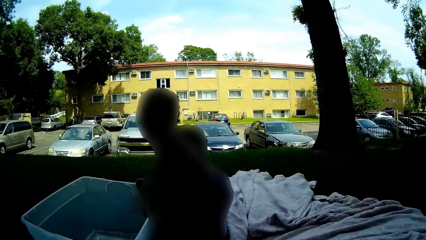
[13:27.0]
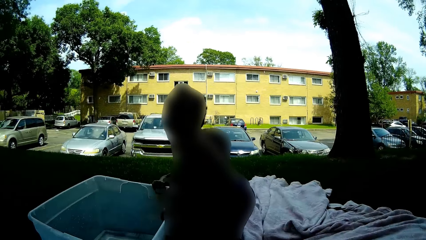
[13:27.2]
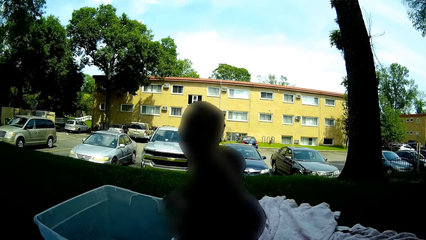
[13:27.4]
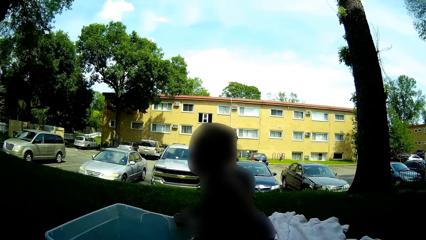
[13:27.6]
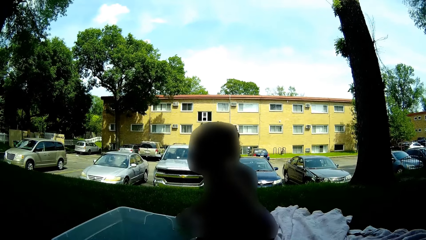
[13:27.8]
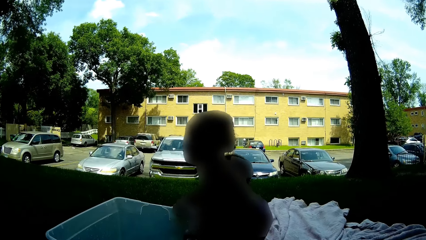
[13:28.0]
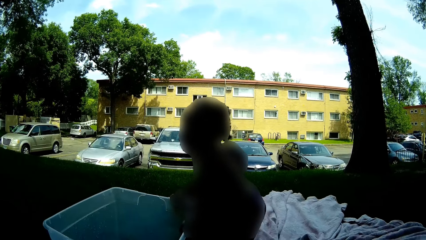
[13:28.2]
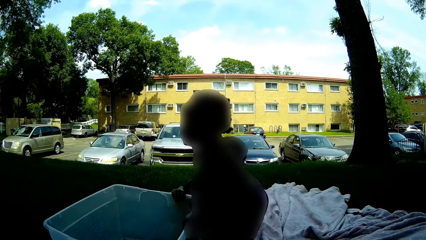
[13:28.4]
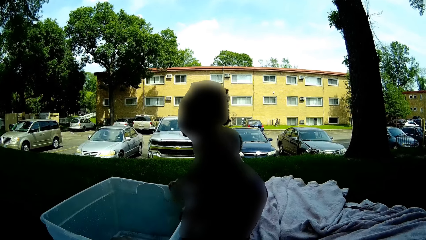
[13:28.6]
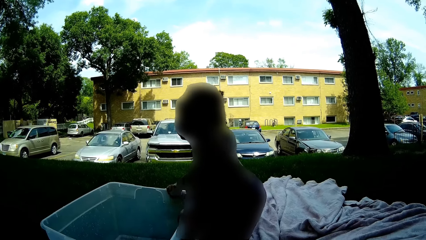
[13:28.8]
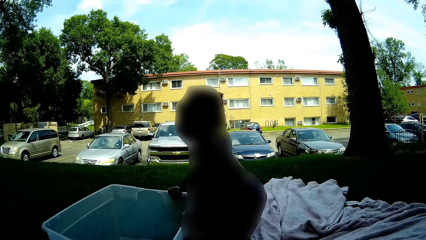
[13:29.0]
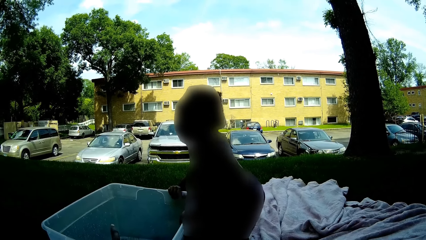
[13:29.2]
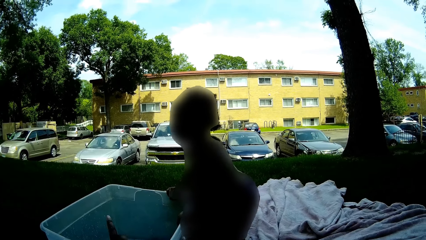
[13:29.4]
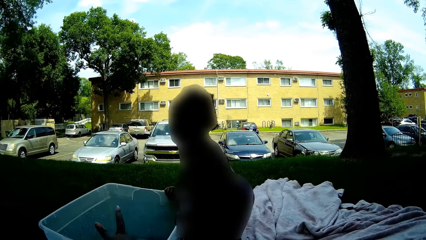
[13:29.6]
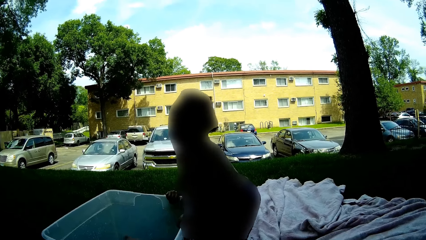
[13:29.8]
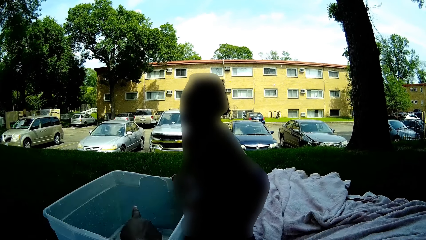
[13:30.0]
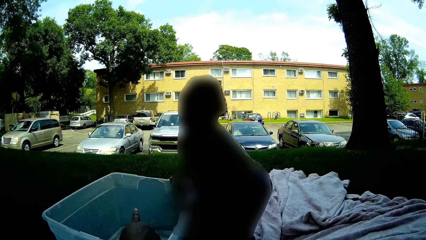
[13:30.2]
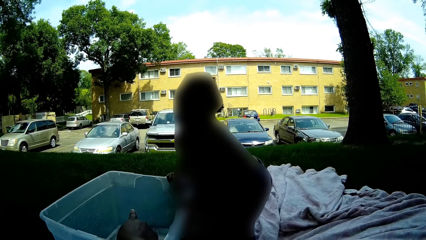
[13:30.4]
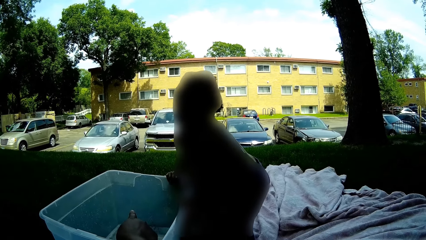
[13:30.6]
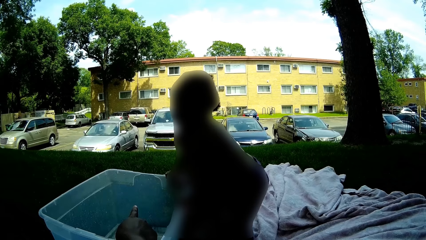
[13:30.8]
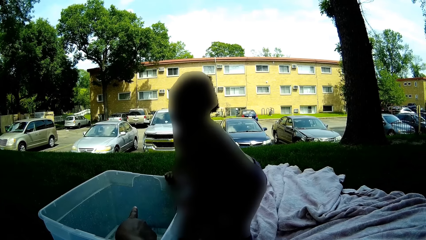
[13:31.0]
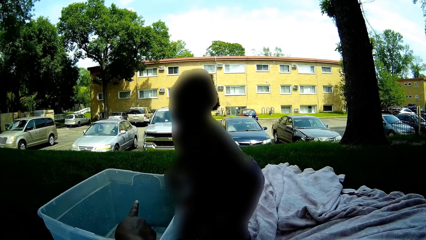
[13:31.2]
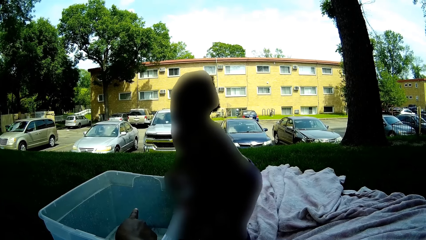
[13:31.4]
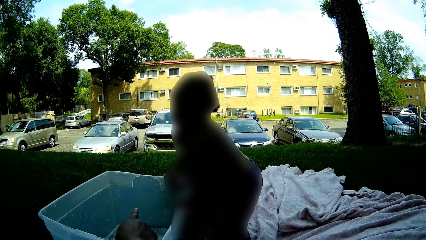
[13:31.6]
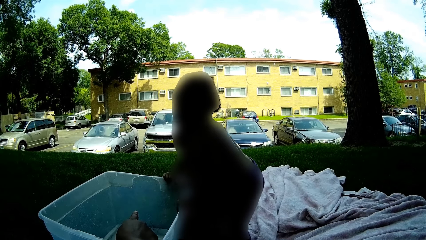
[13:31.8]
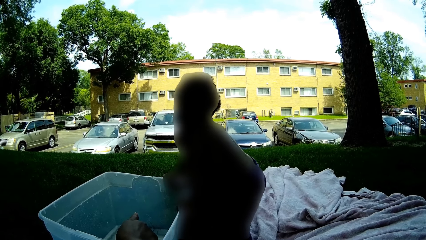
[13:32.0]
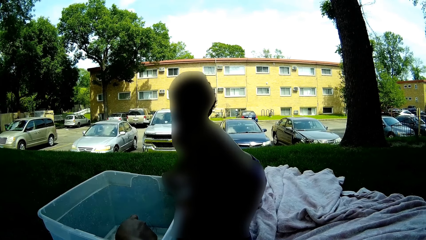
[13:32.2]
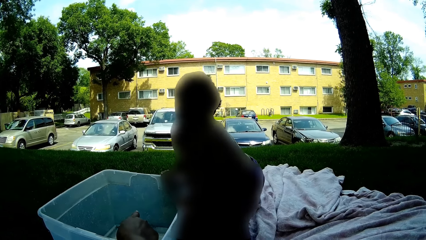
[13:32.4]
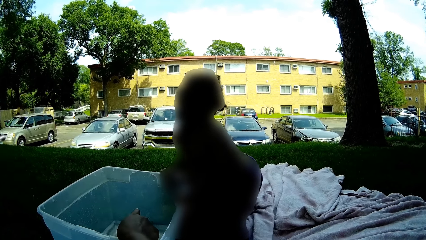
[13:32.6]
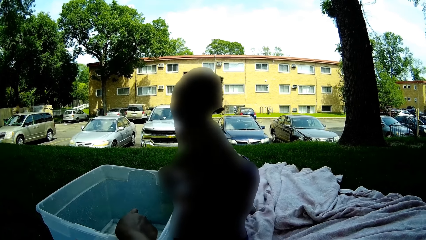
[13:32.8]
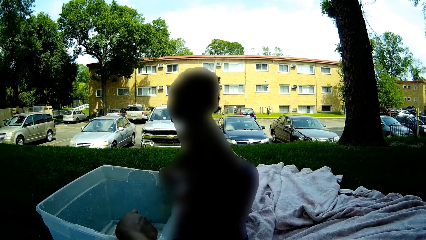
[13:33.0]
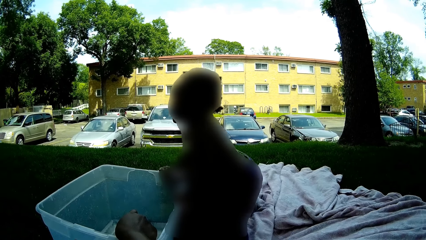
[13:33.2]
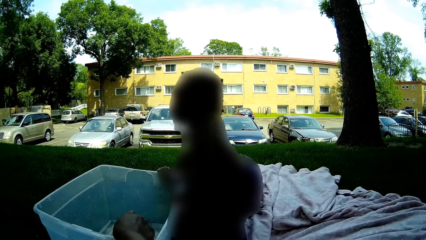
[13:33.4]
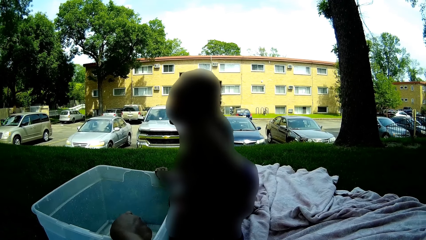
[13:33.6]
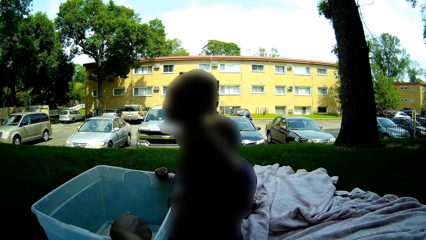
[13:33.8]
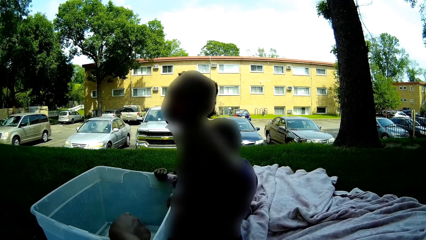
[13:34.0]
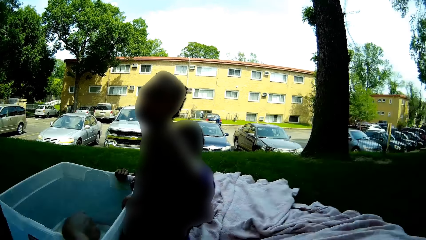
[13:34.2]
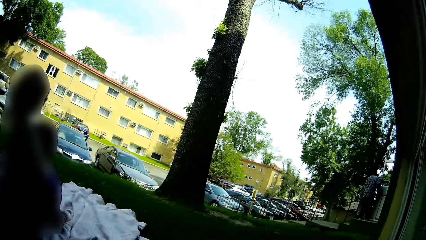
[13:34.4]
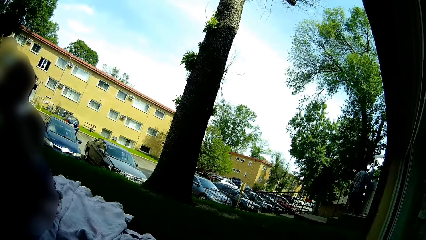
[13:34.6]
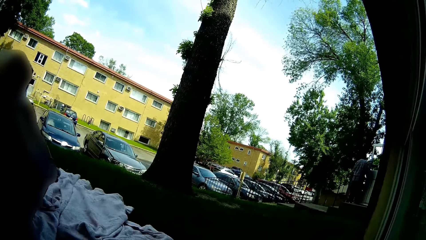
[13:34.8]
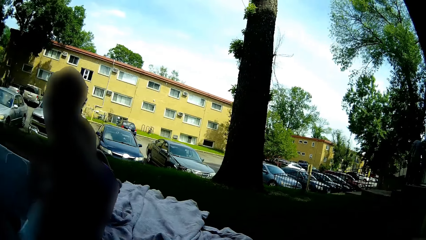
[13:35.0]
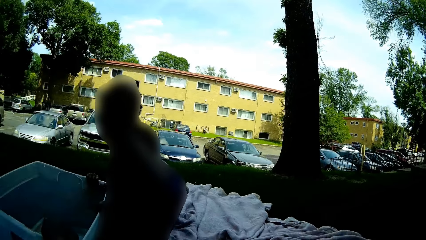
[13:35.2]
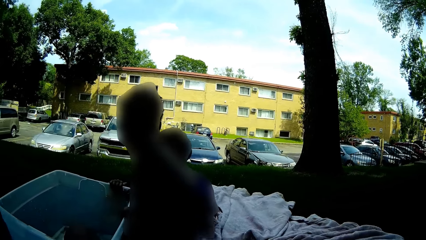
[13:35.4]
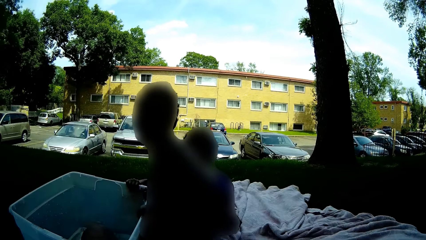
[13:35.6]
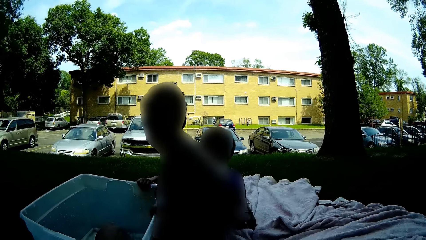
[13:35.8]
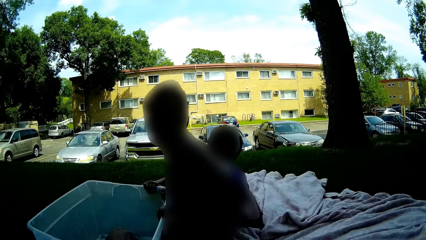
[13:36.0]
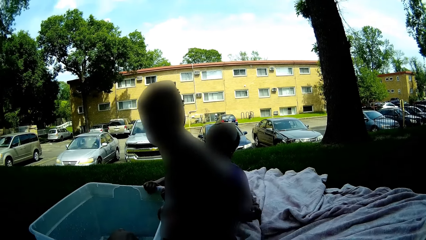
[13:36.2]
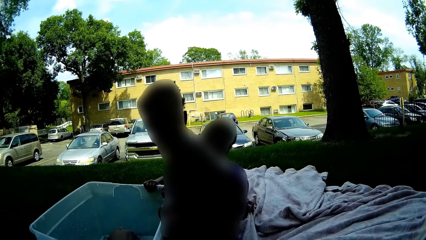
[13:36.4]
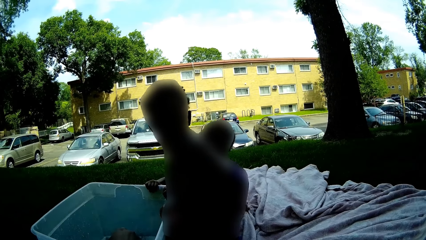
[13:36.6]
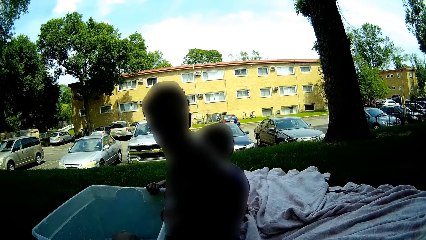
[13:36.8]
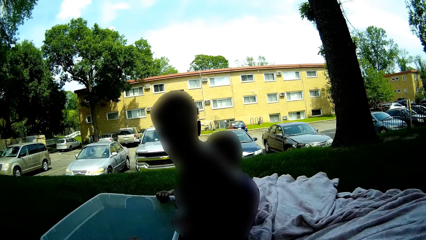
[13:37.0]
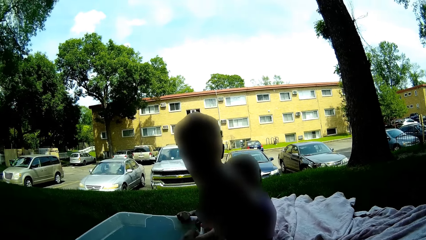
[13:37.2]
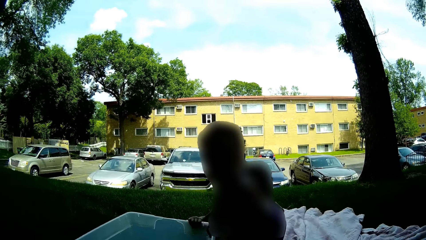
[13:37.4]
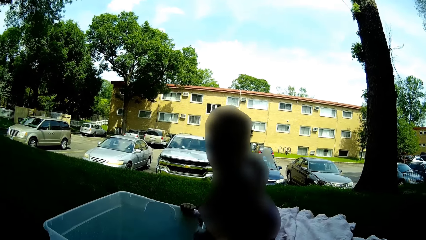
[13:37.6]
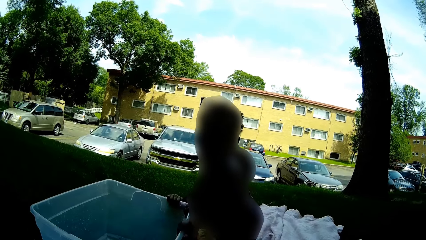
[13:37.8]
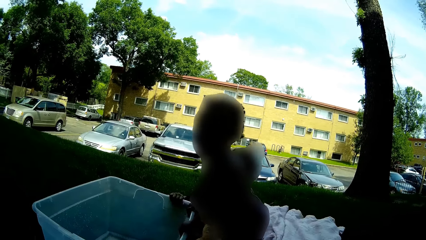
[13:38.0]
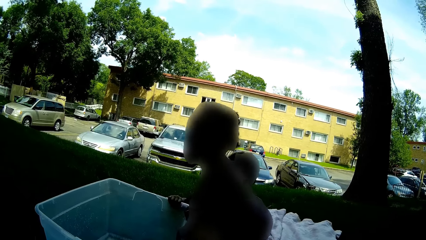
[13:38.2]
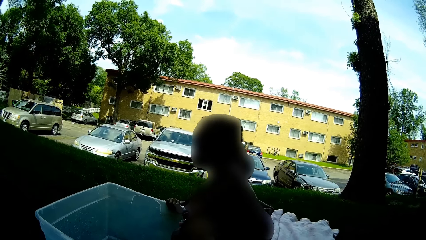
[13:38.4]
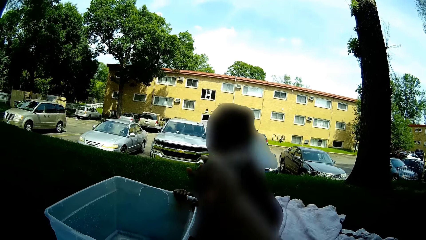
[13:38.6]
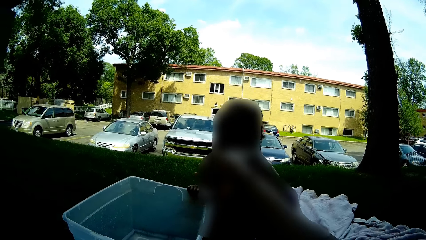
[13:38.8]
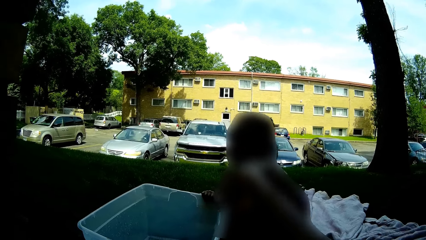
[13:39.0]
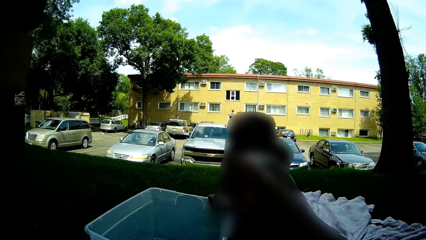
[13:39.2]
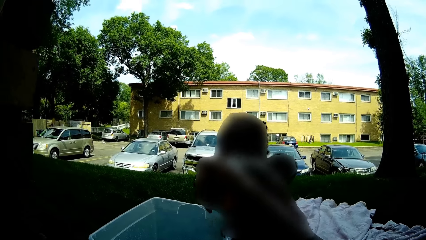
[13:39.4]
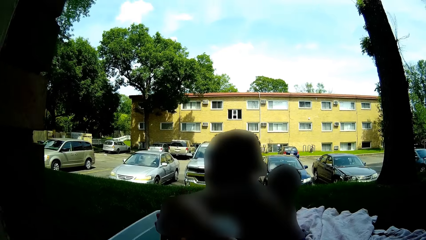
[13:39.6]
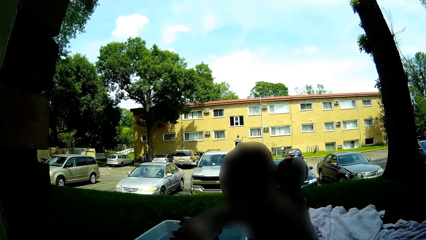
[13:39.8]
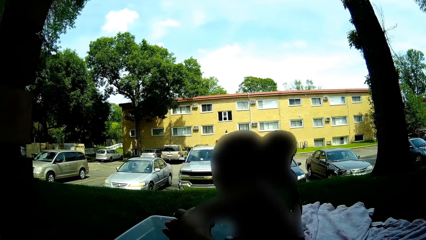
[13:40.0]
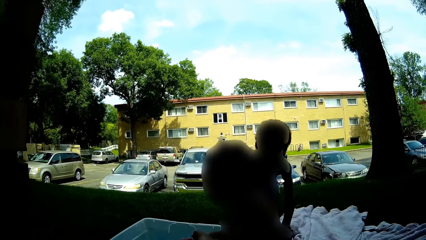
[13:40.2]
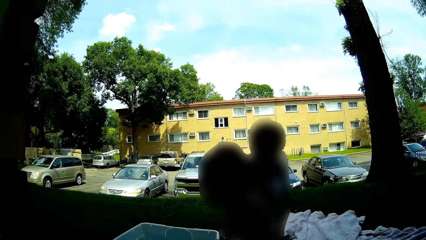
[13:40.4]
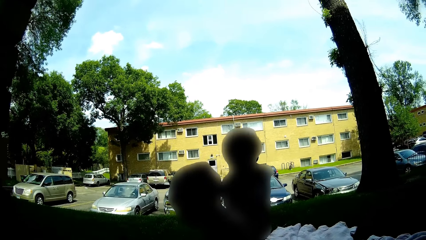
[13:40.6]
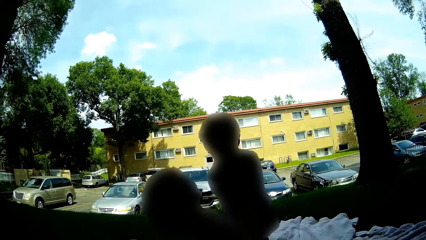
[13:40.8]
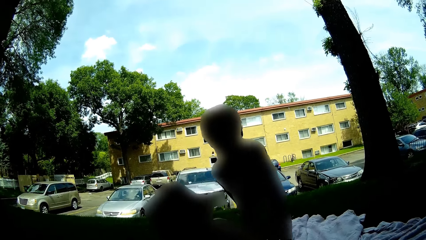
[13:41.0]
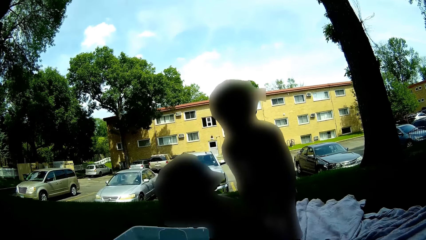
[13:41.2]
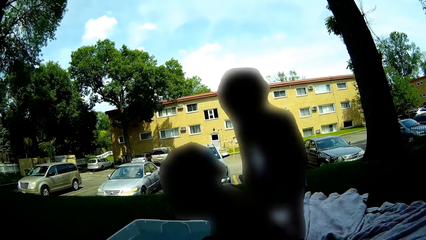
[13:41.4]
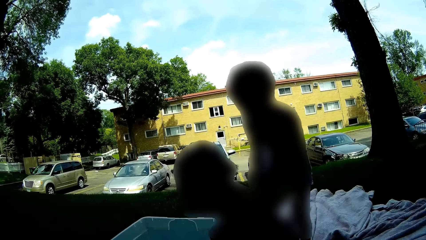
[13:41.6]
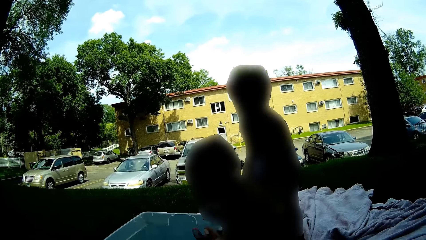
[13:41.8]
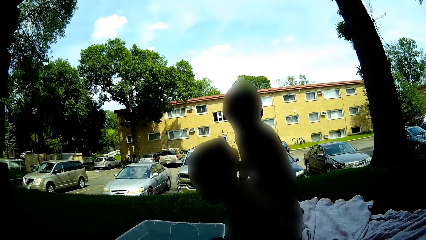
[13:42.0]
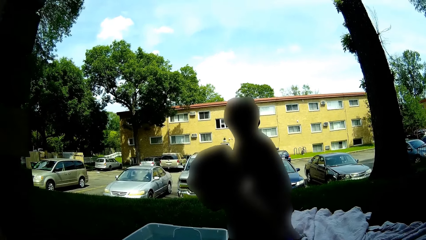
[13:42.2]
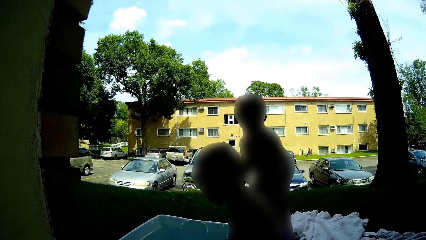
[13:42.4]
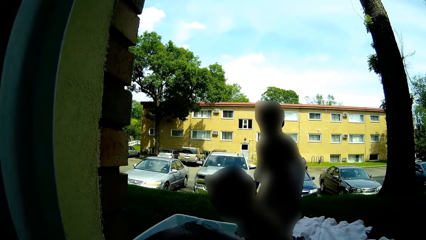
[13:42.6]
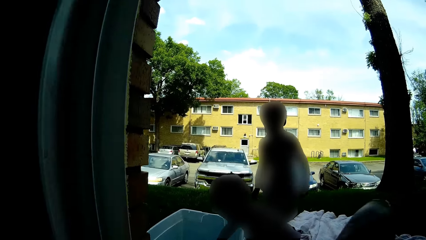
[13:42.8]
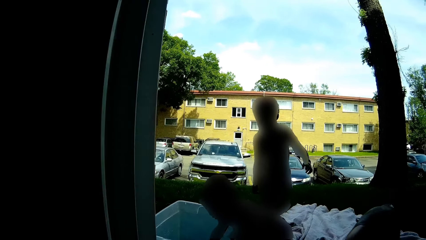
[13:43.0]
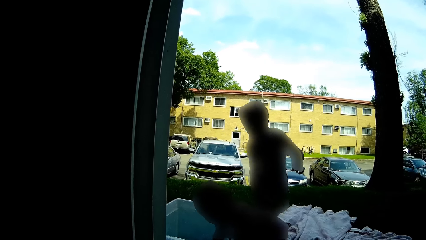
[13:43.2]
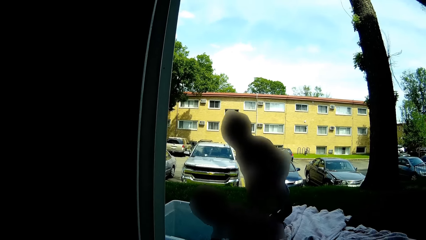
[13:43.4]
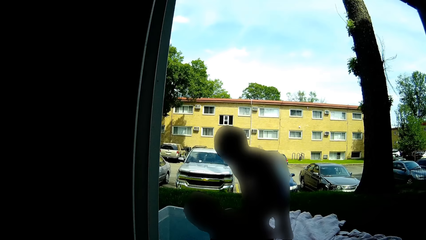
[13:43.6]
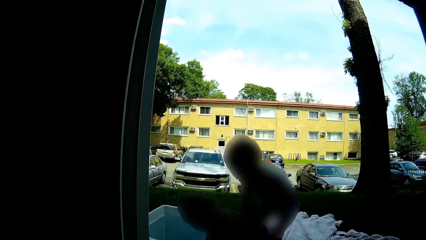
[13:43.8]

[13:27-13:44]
The camera wearer lifts the fingers. A baby touches another baby. The camera wearer holds the other baby's right hand.
